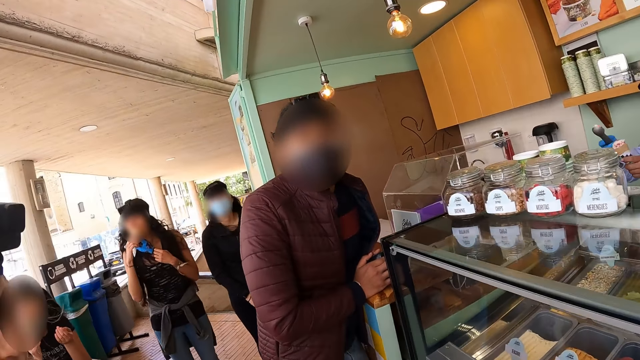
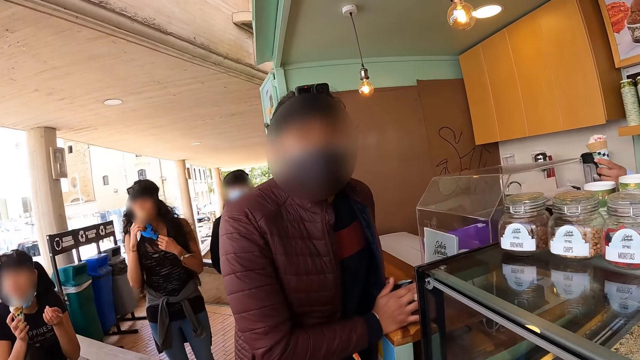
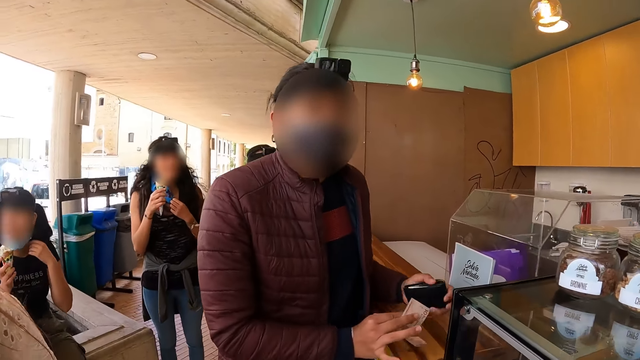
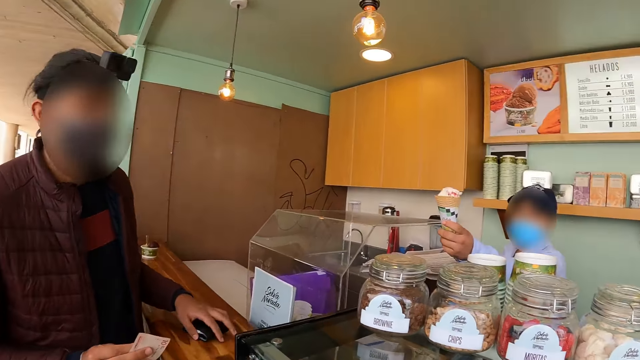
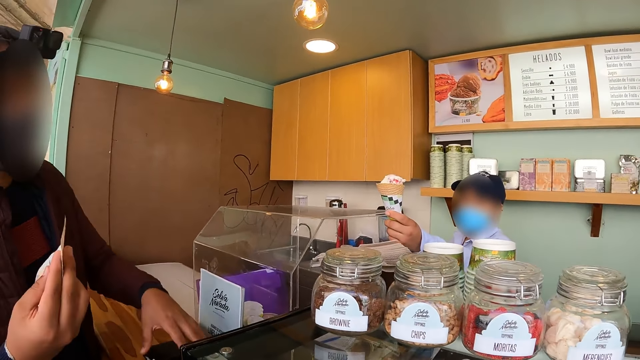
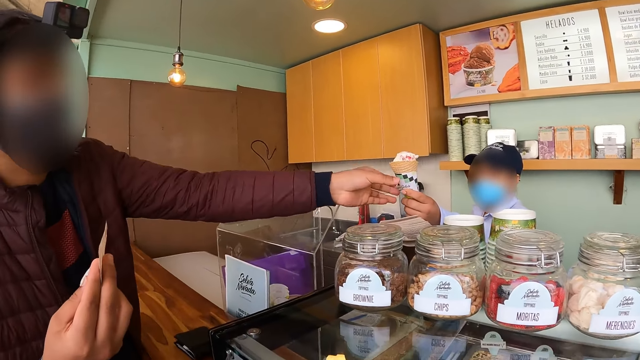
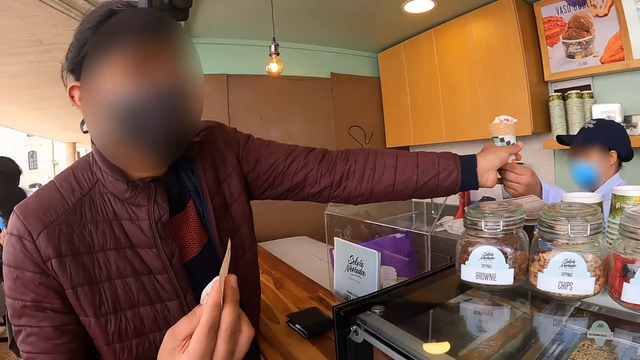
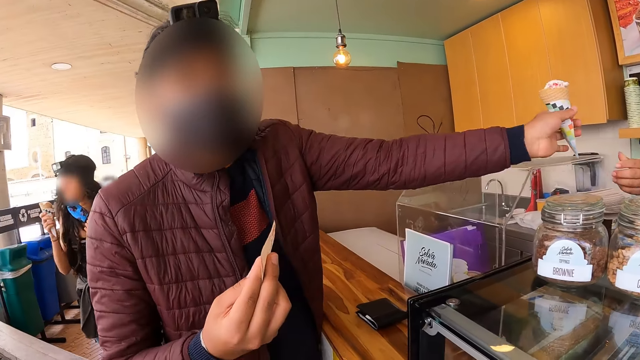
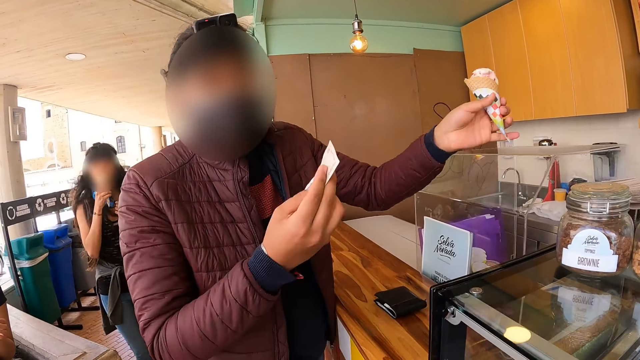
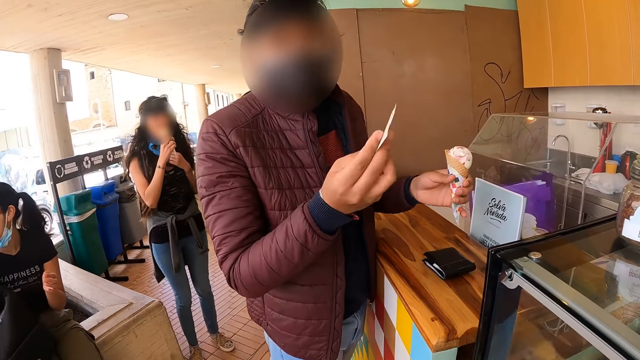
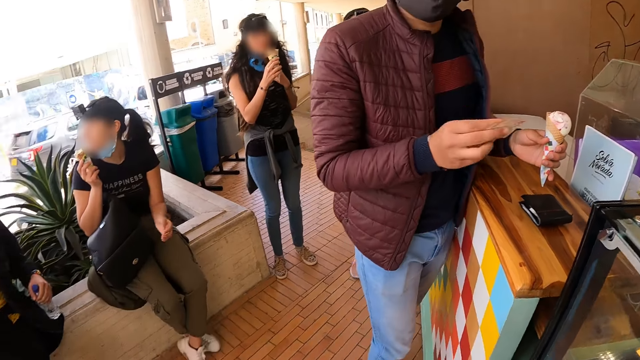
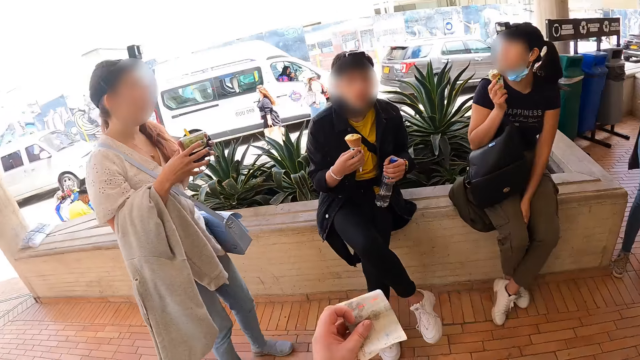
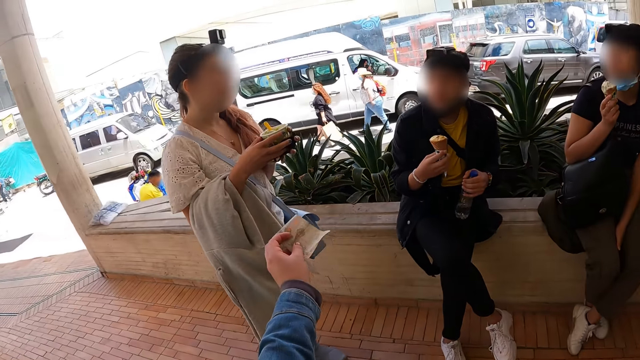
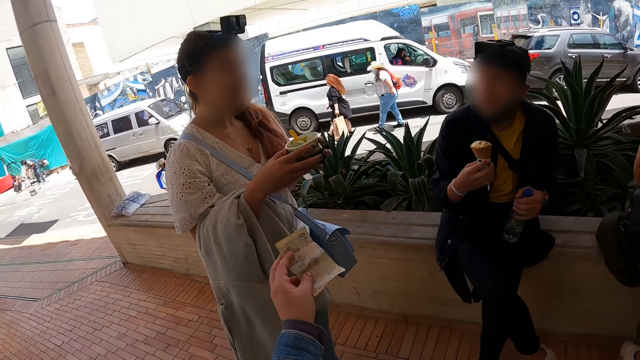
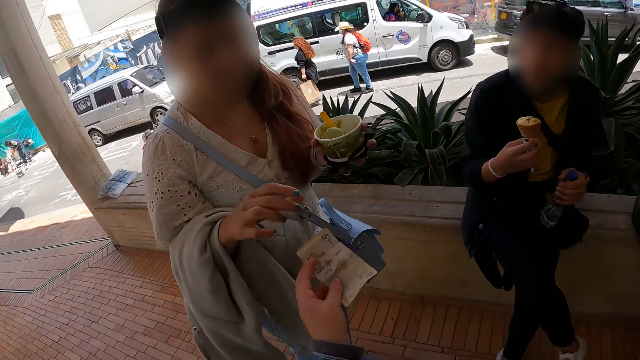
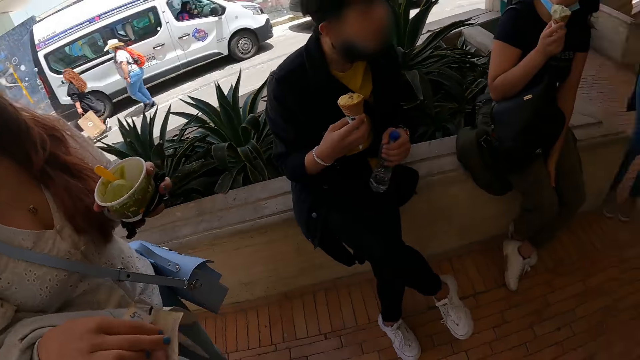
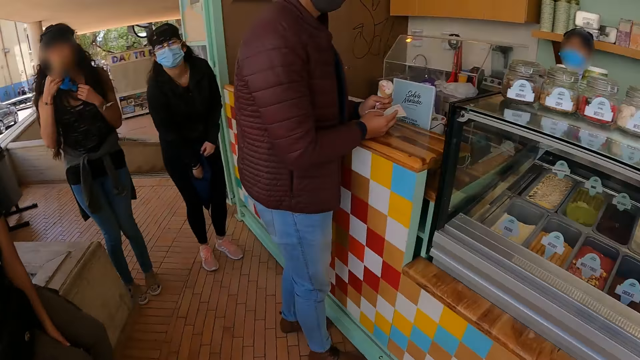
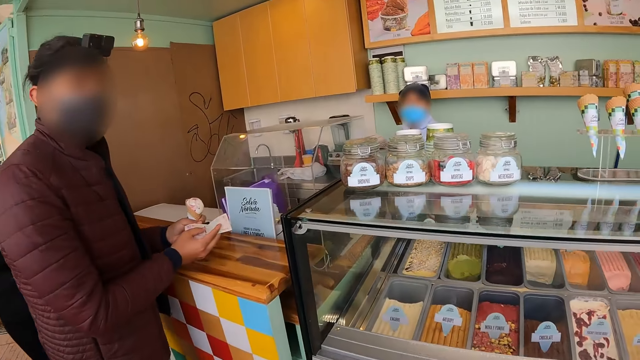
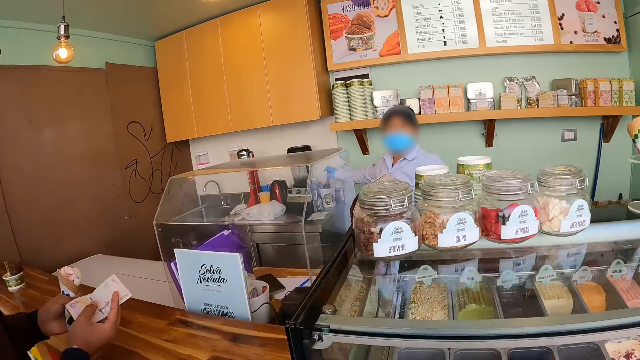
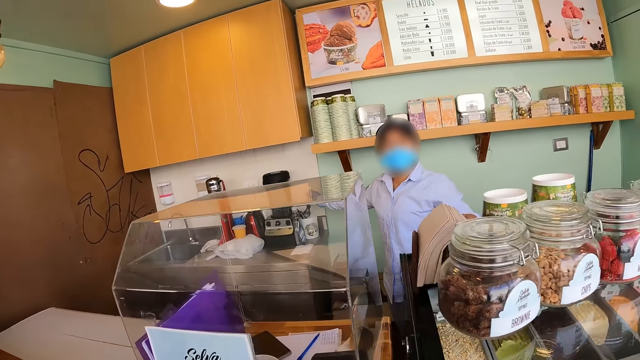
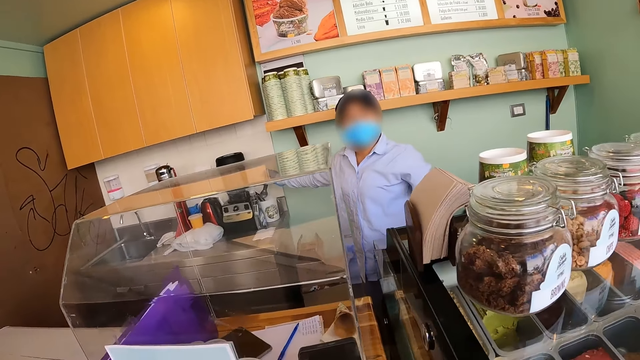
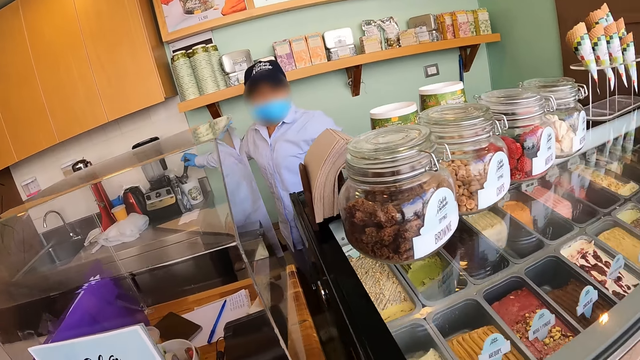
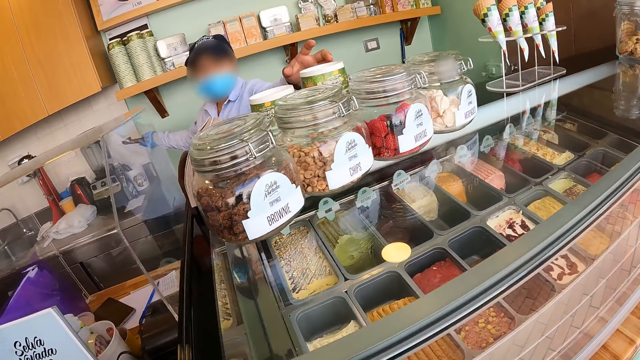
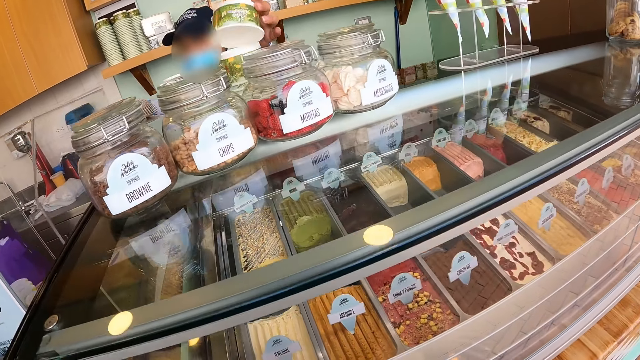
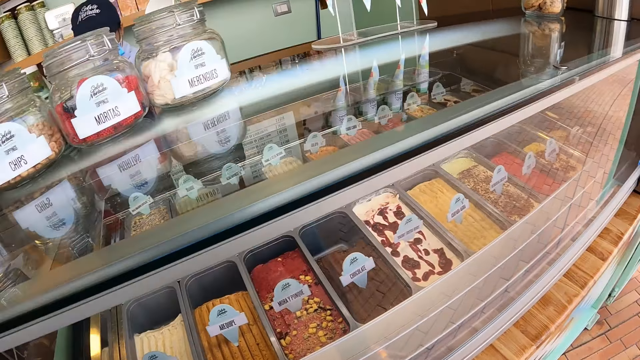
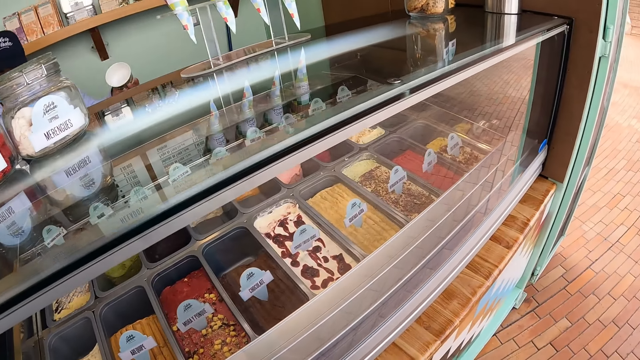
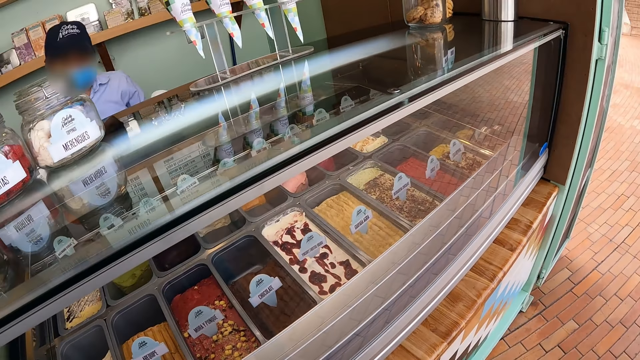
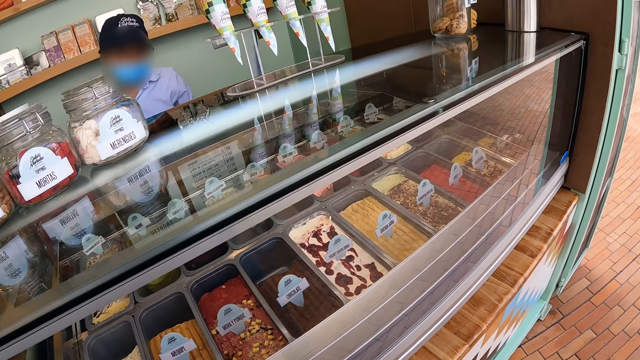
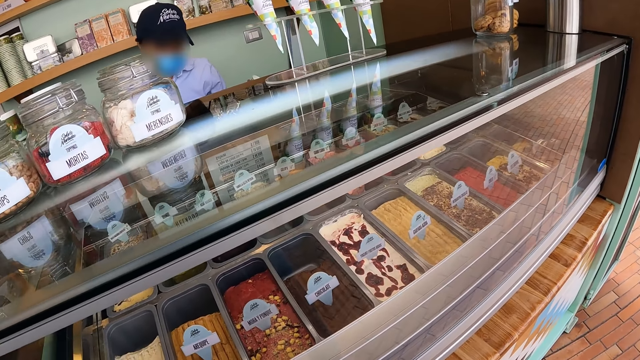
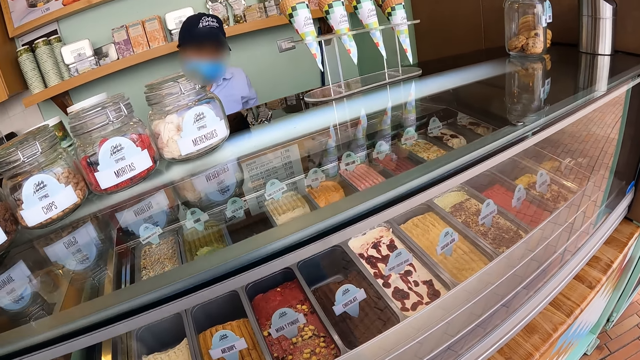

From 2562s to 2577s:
The camera wearer interacts with a man. A man takes ice cream from another man. The camera wearer interacts with a lady. He gives the lady the note in his hand. He turns and walks towards the counter. He interacts with the confectioner. The other man picks up a tin from the counter table.

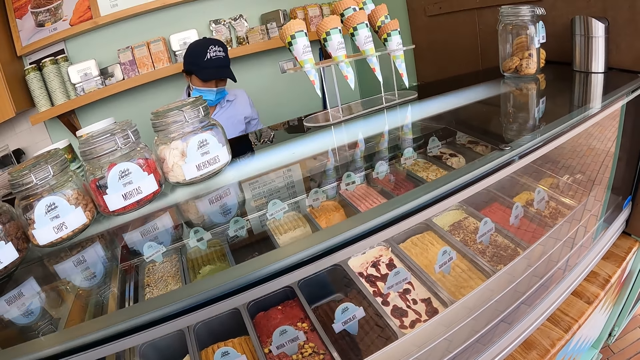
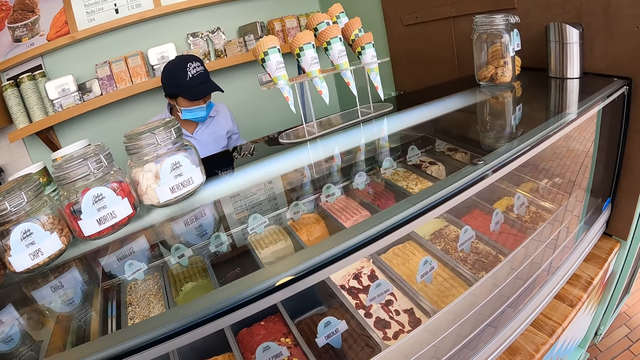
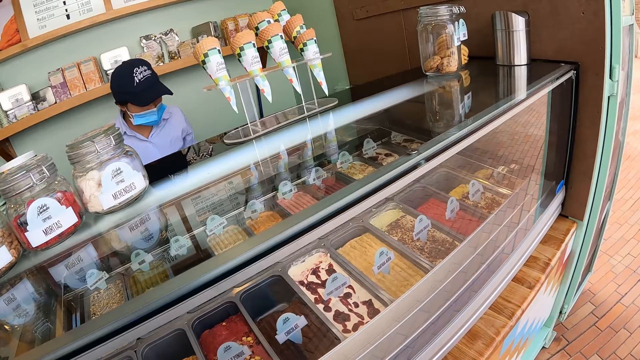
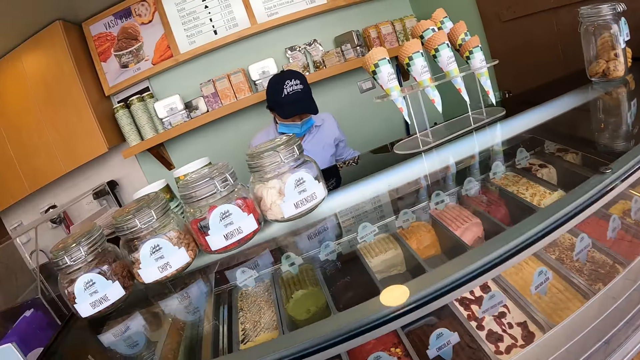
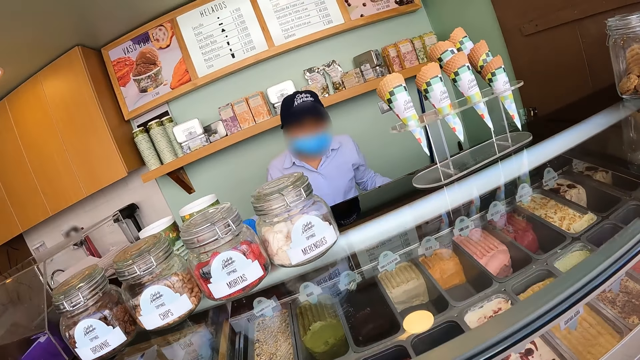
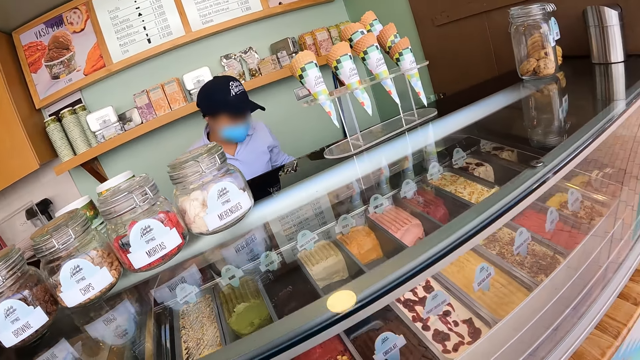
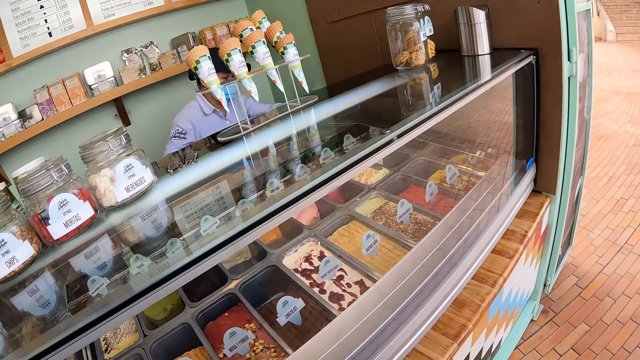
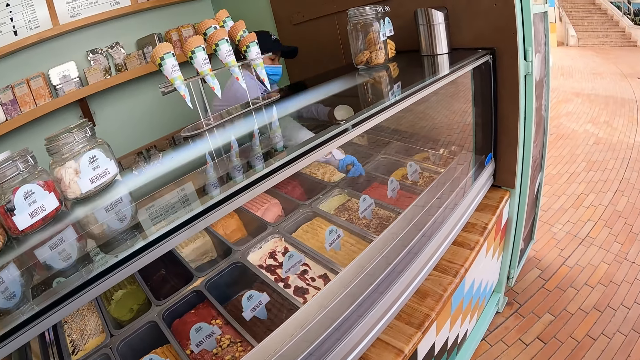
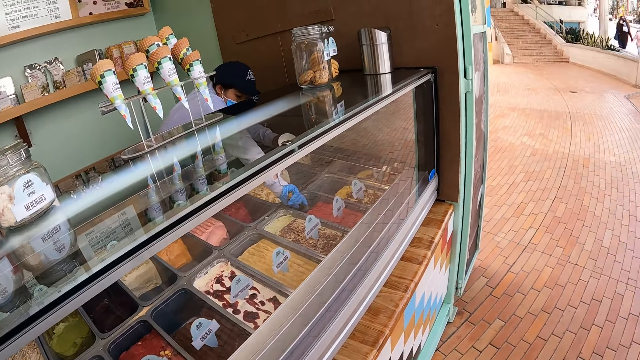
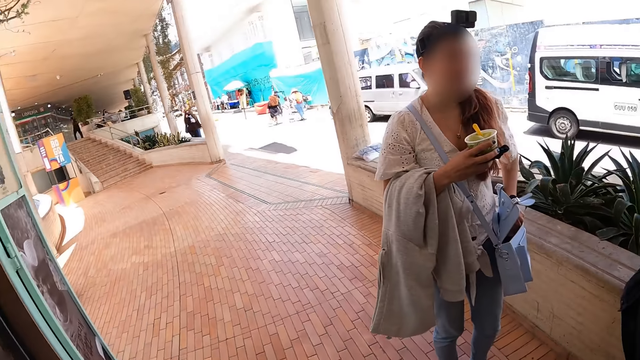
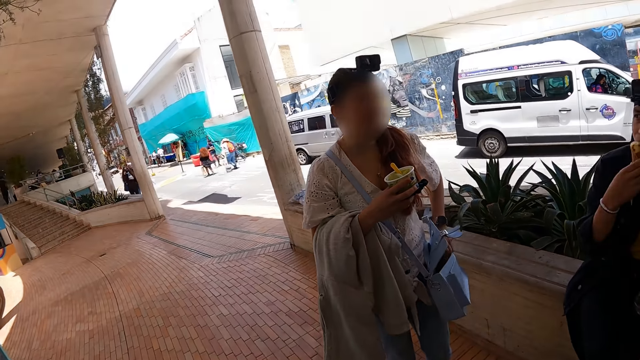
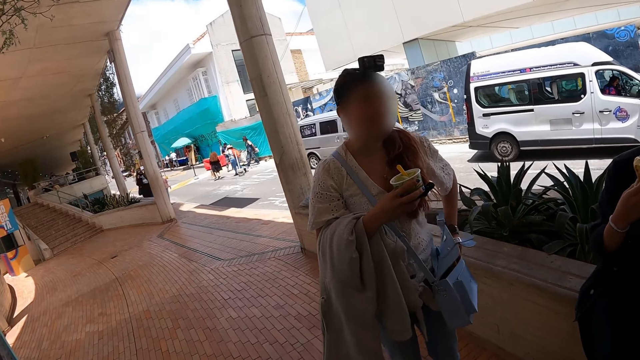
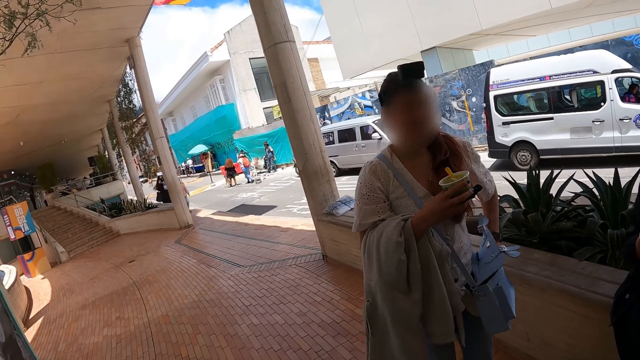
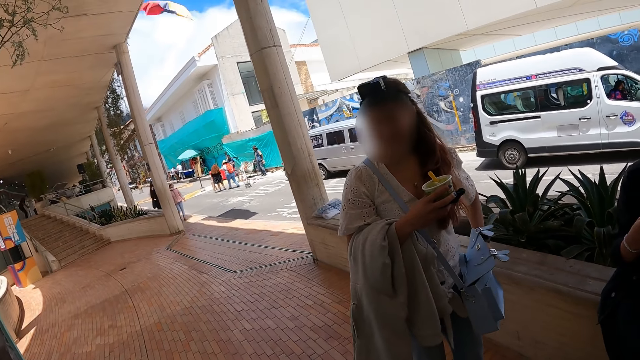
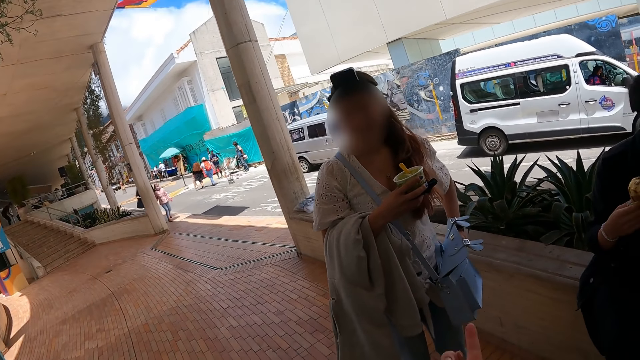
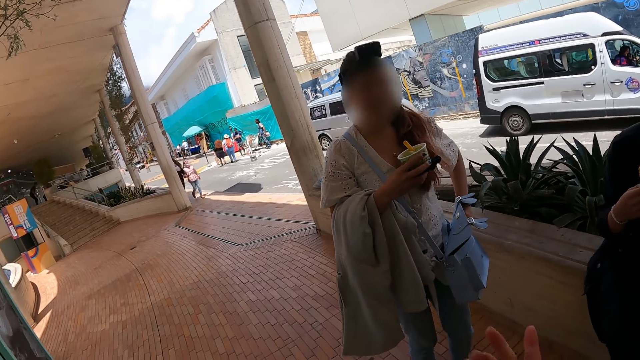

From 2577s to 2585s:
A man scoops the ice cream inside the counter with a spoon. The camera wearer interacts with a lady. They turn around.
